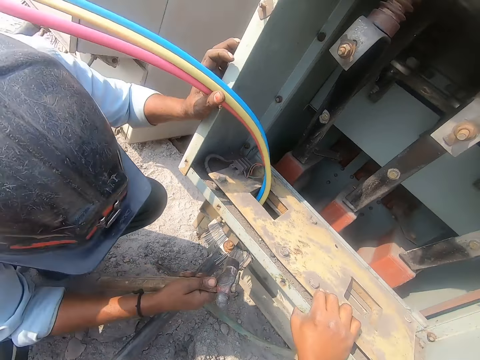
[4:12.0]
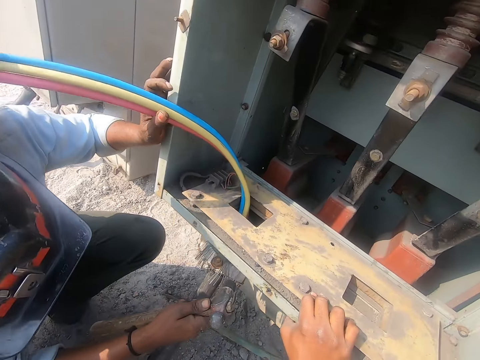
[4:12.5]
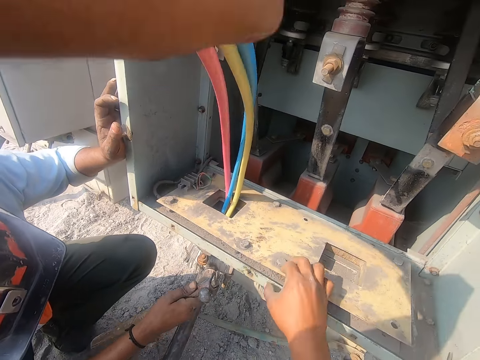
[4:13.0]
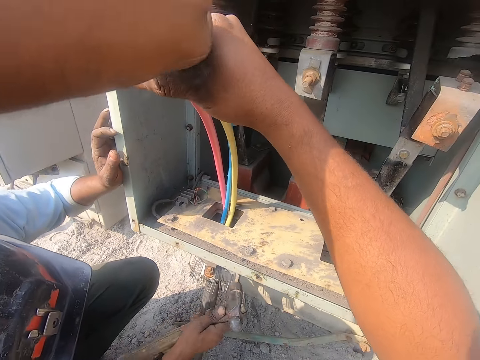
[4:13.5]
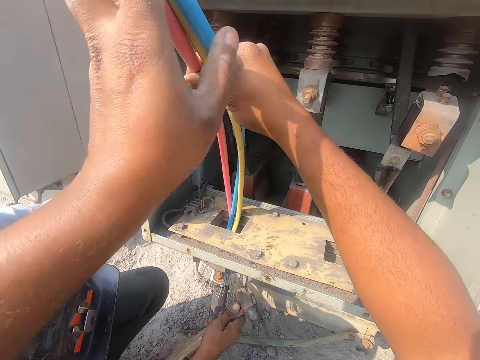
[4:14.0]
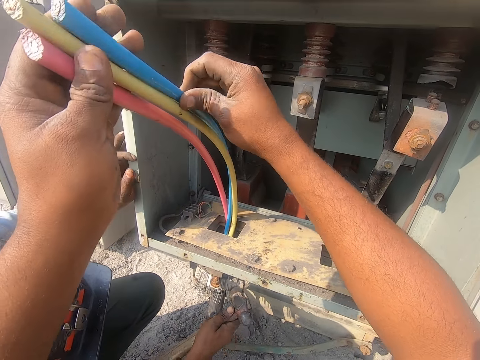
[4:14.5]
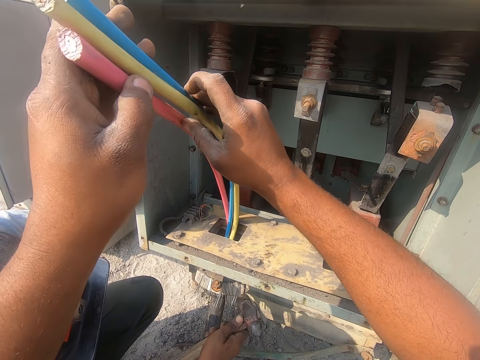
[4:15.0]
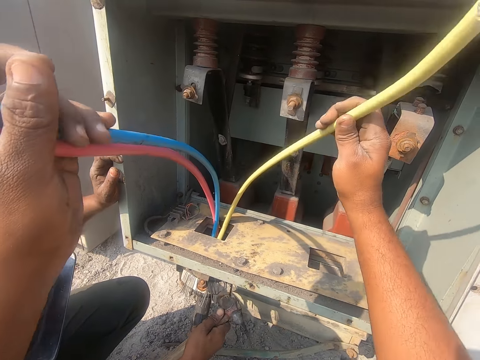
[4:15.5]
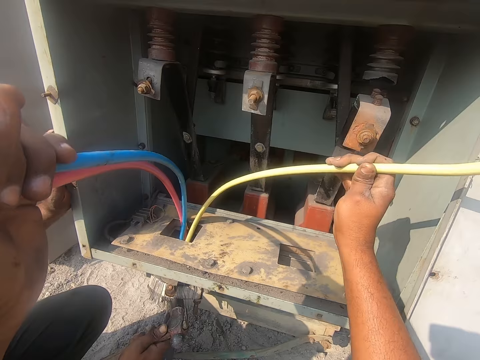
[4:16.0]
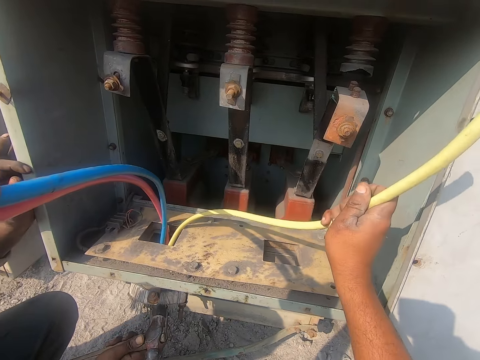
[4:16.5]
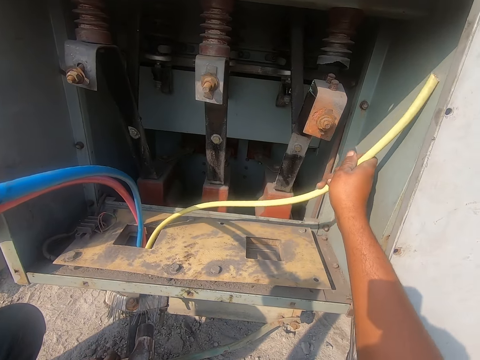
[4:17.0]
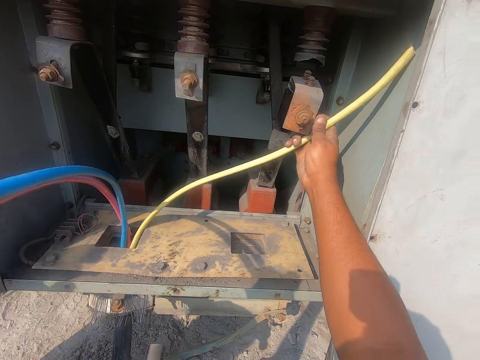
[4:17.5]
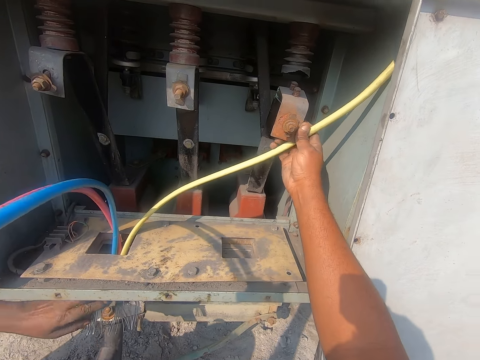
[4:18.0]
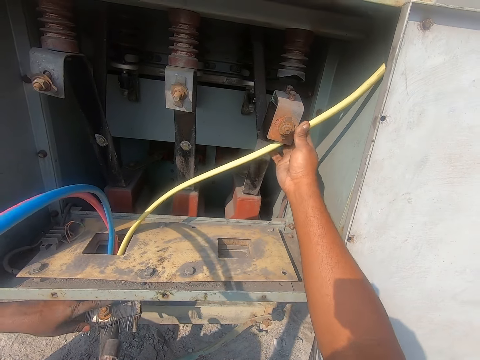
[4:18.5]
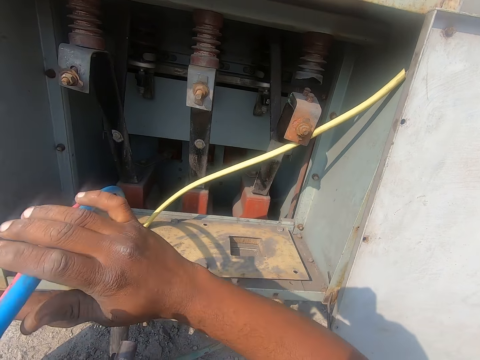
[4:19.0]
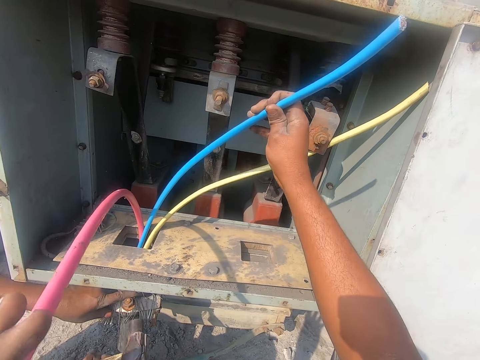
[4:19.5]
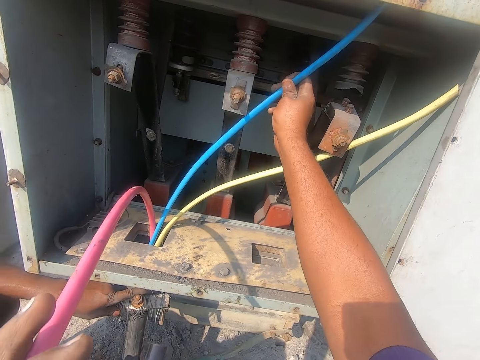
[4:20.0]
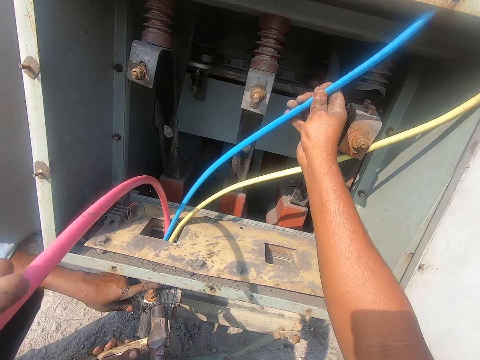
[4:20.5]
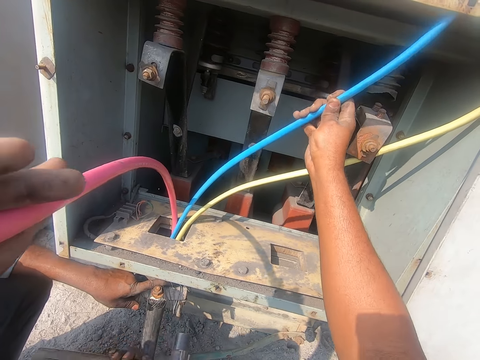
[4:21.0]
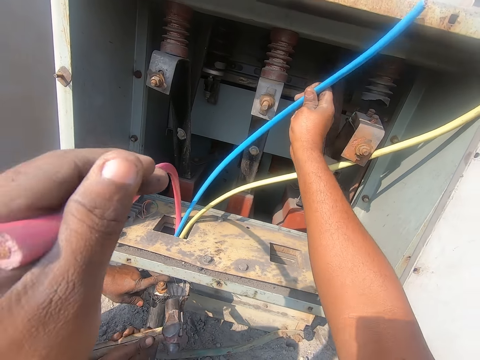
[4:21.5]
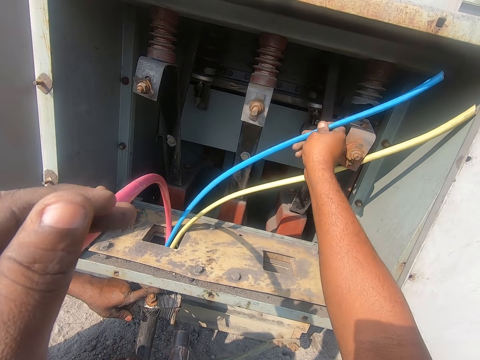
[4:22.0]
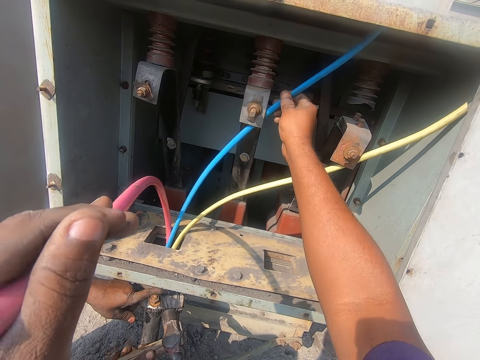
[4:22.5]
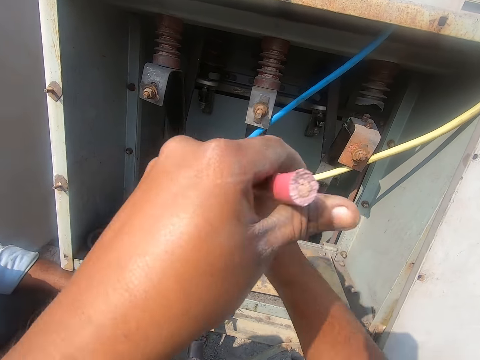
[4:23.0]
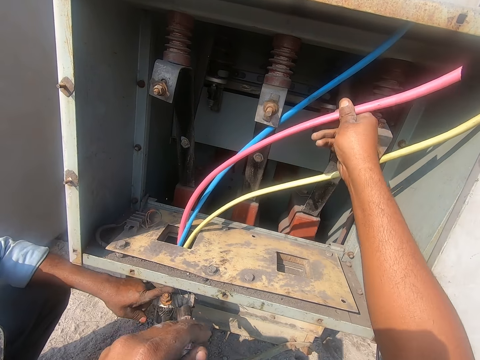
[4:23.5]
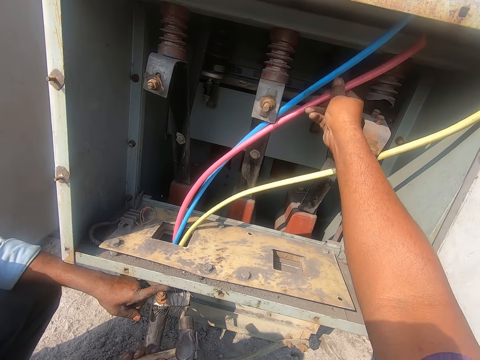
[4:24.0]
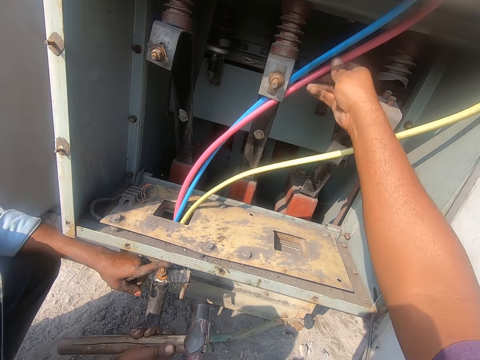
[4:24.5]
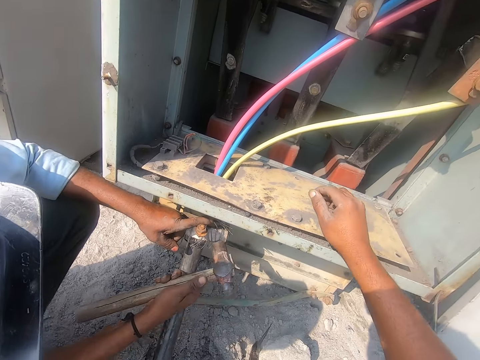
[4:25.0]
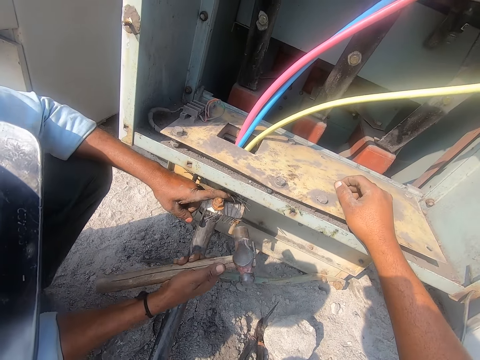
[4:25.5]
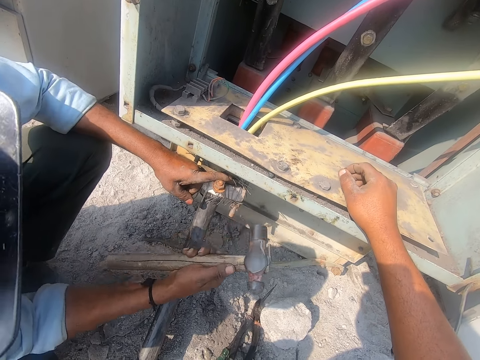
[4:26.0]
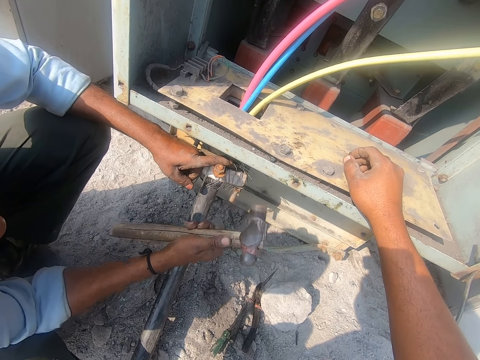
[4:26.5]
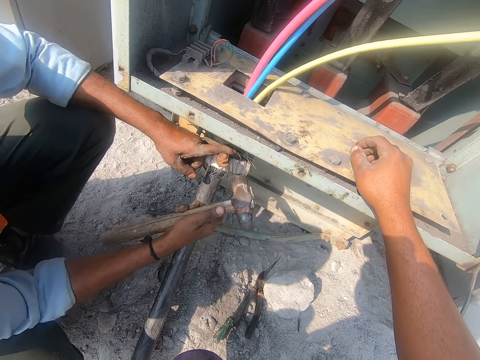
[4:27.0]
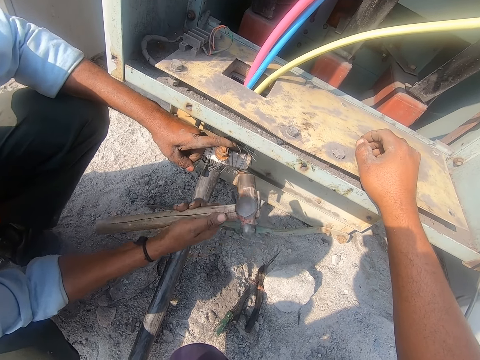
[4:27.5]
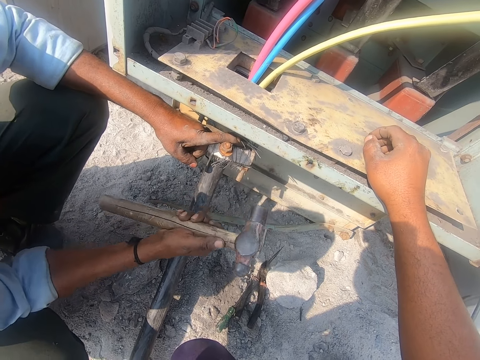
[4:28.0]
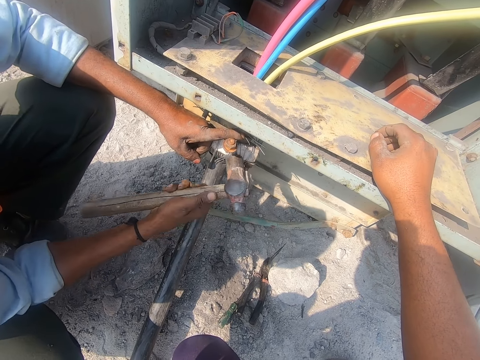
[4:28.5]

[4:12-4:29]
The camera wearer adjusts the wires. They stare at the man.

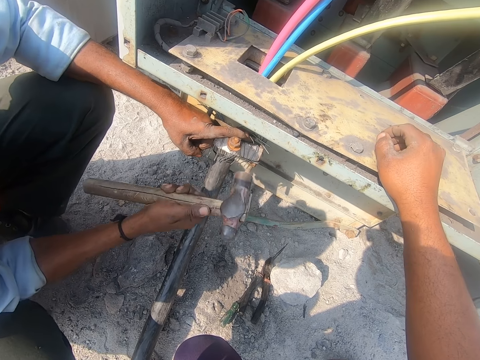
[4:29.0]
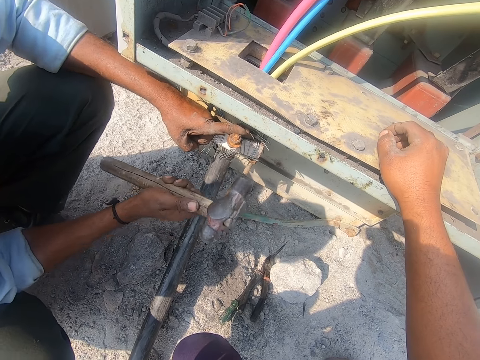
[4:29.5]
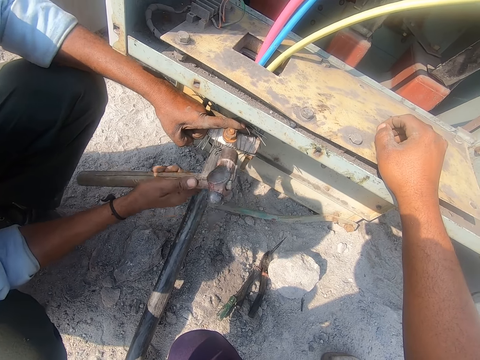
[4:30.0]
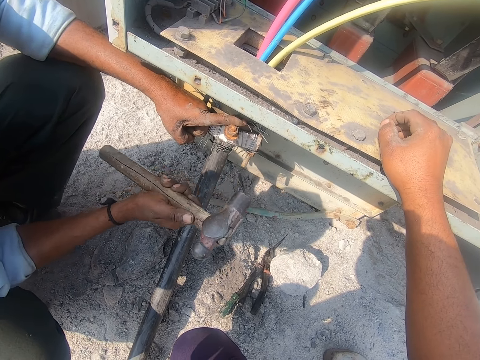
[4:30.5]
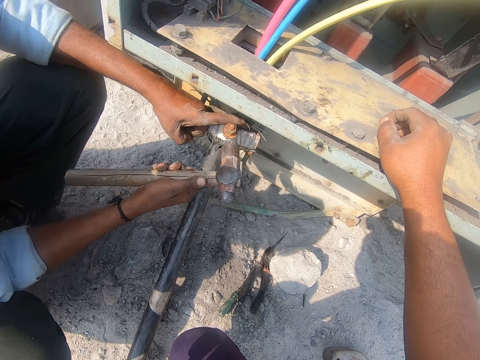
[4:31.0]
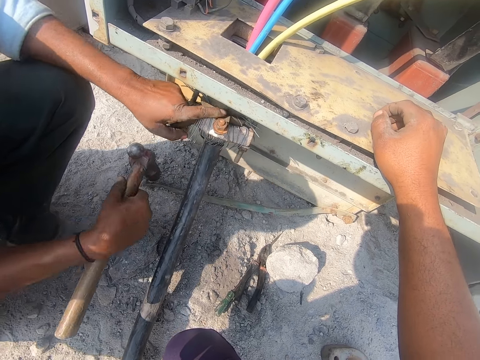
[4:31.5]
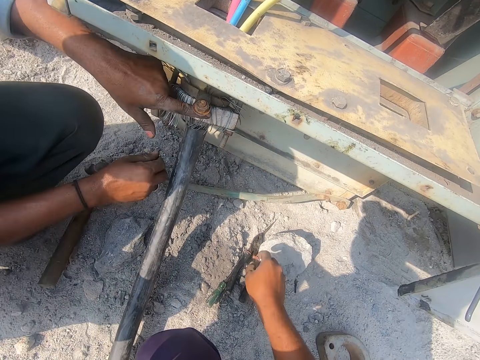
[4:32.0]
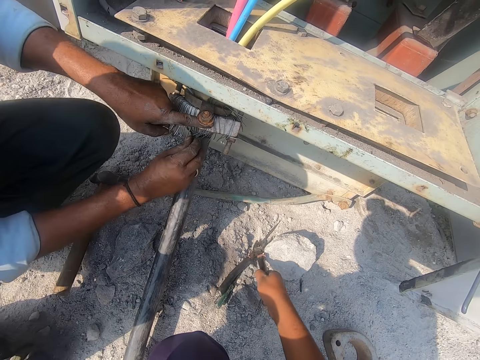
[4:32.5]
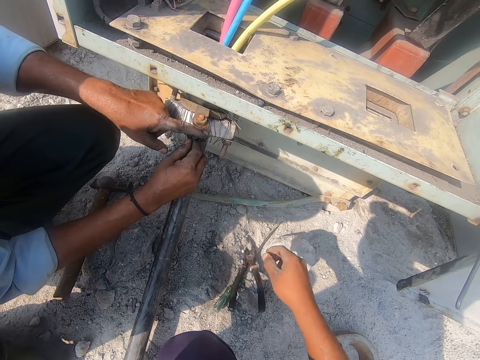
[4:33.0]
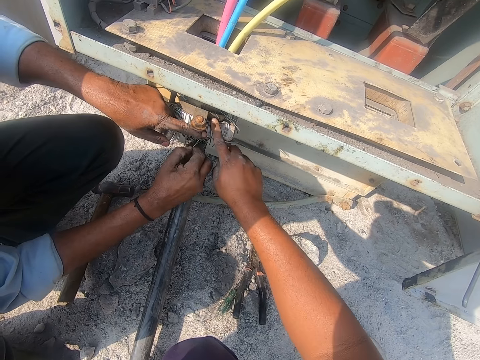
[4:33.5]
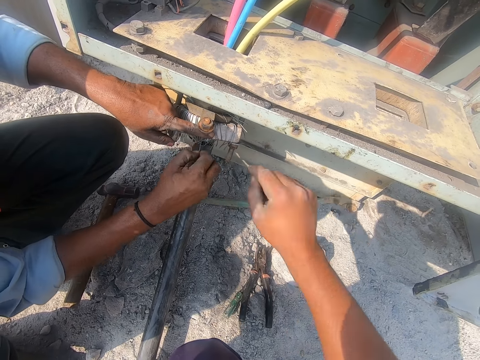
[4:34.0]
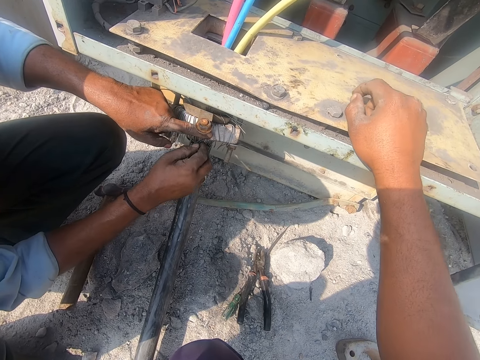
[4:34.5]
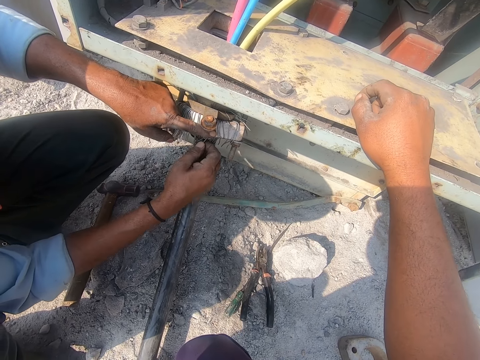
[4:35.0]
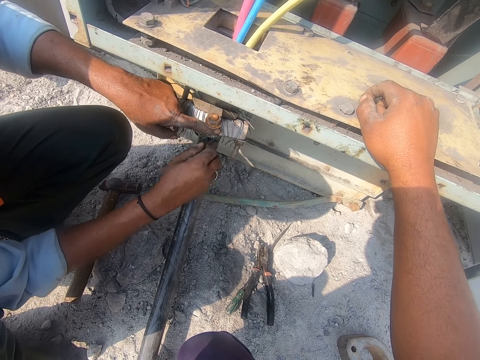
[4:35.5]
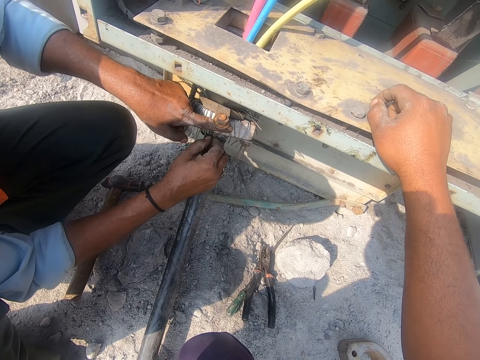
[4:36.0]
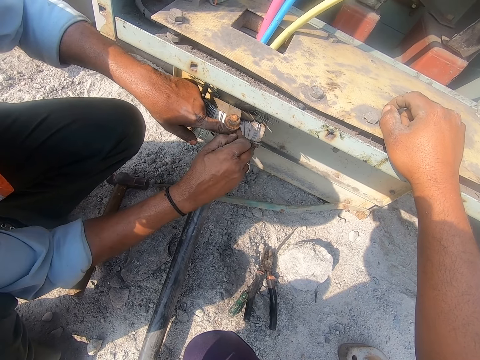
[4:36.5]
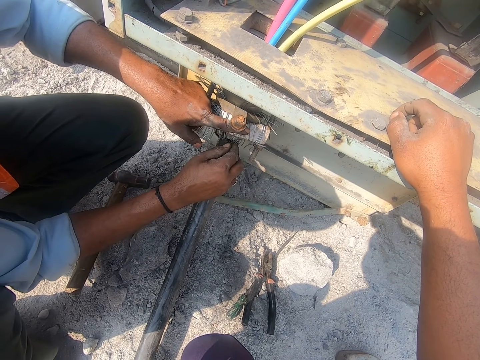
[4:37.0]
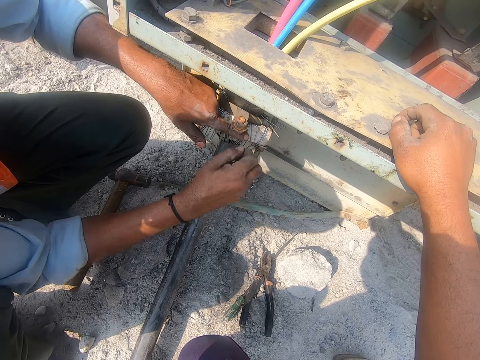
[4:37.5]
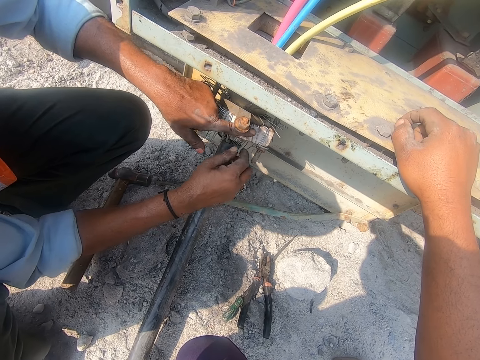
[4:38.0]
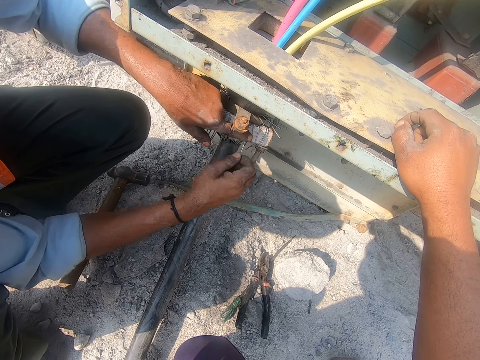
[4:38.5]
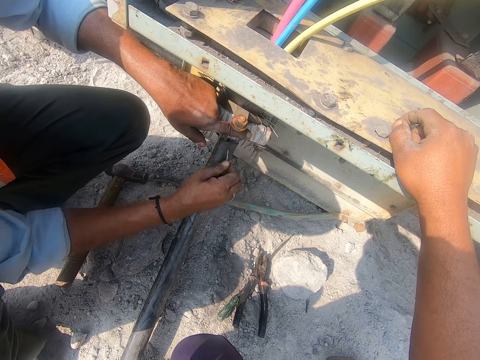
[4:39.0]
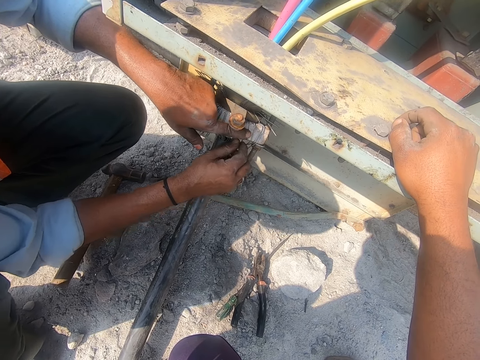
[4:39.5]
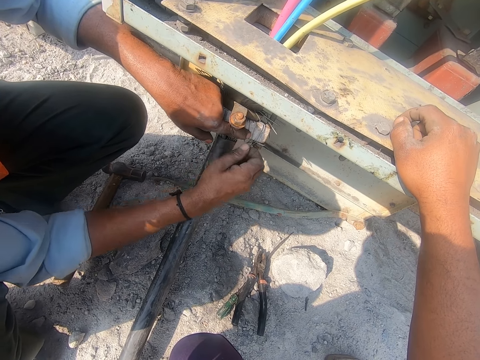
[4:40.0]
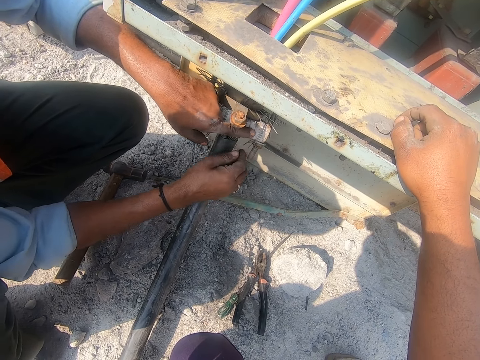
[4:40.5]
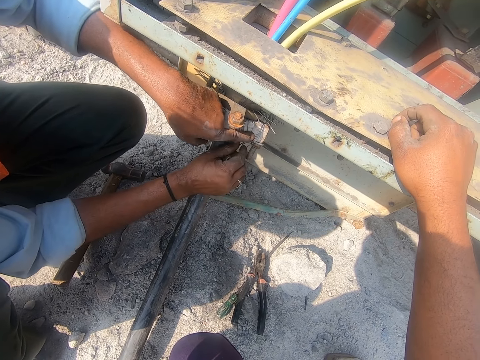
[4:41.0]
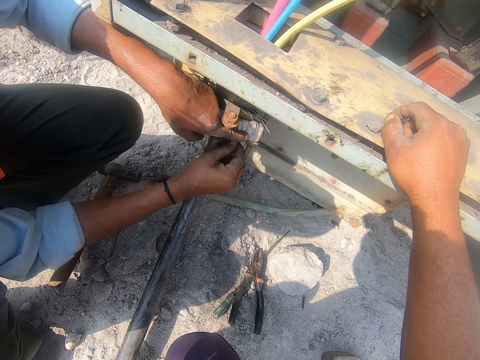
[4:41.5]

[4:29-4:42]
The man puts the hammer on the ground. The camera wearer picks up the plier from the ground. The man cuts wires from the metal. The camera wearer presses a wire on the metal. The man adjusts the wires. The camera wearer stares at the man.
